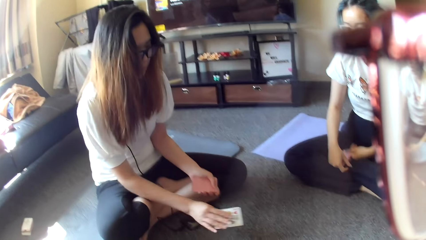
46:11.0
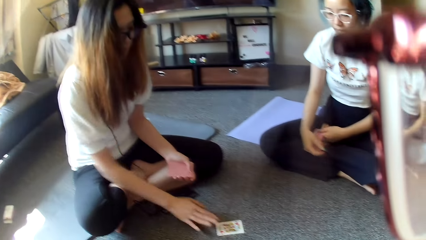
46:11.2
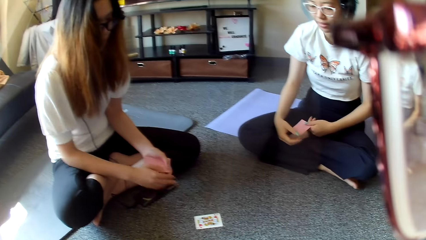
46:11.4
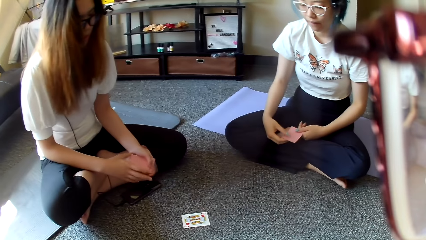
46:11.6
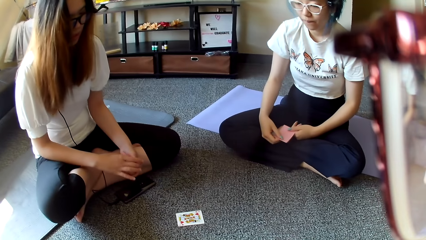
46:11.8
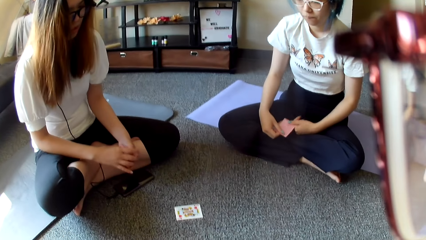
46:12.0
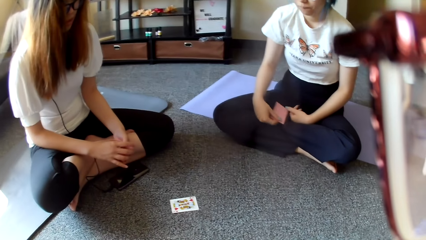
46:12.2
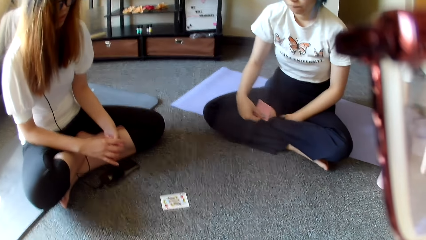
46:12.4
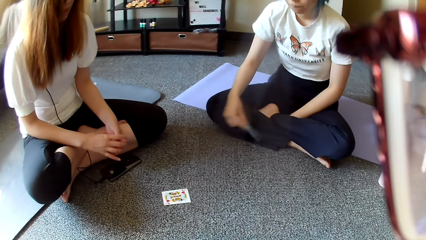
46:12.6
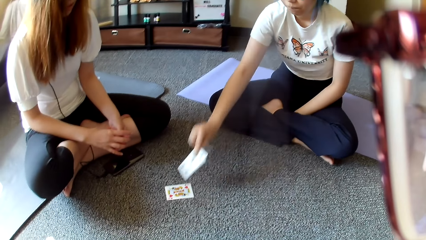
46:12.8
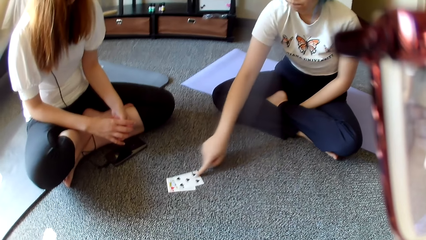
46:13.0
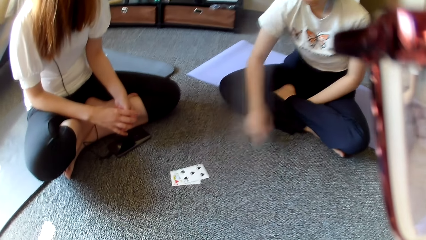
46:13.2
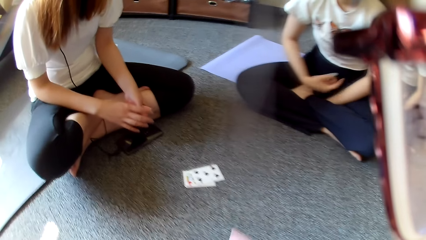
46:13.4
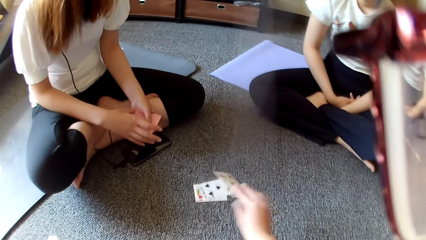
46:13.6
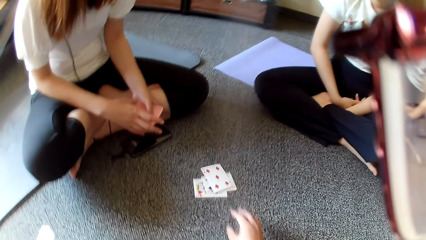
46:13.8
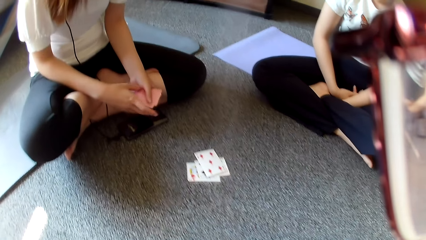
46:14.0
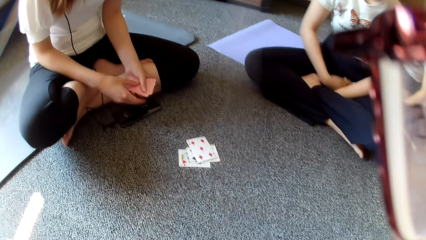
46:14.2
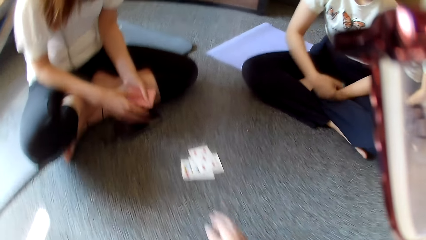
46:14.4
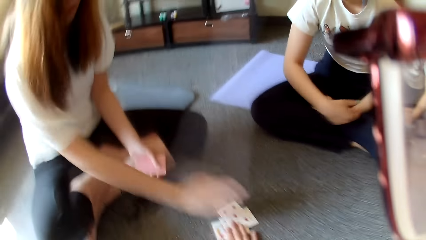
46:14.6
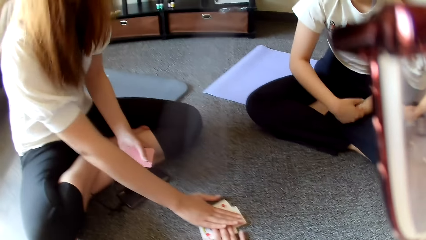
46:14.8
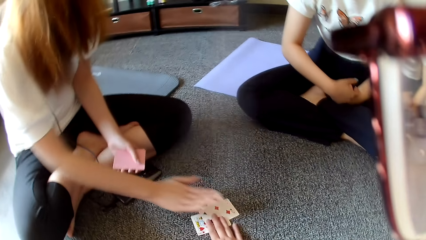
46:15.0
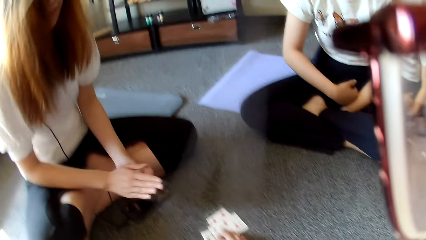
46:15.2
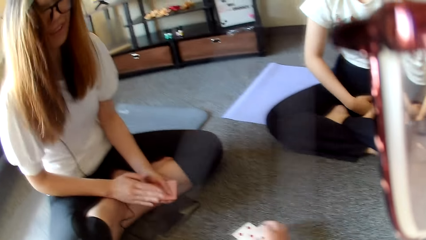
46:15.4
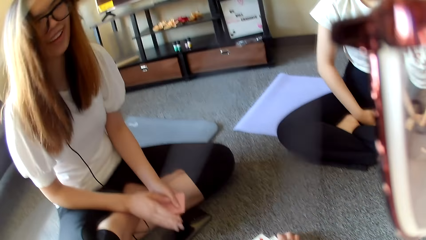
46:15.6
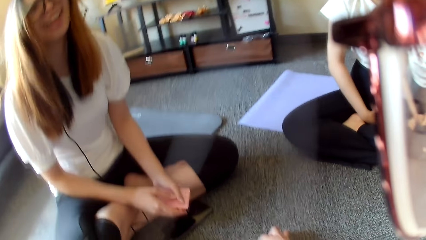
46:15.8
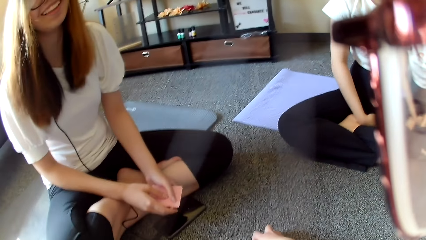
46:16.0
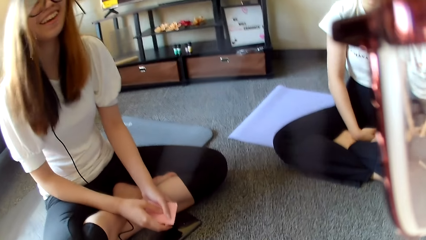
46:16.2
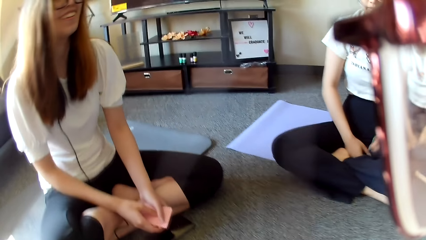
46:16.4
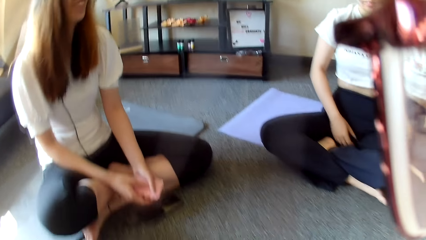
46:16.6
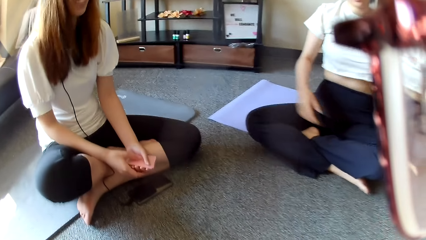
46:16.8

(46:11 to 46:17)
A woman places a card on the floor and plays poker. Another woman plays poker and places a card on the floor. The camera wearer places a card on the floor and plays poker. The first woman holds the cards. The camera wearer taps on the floor.

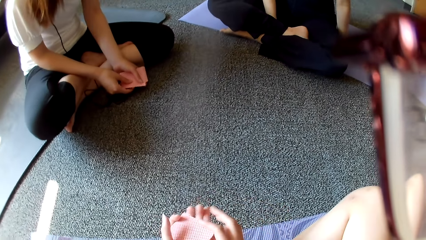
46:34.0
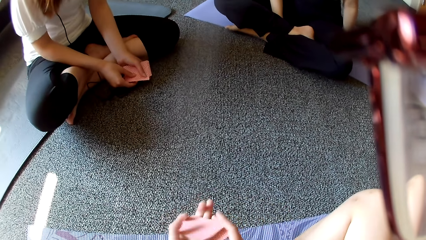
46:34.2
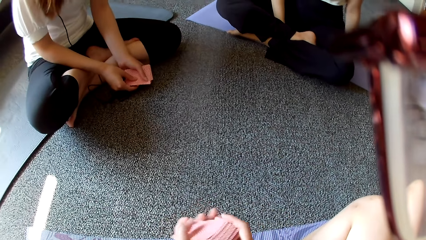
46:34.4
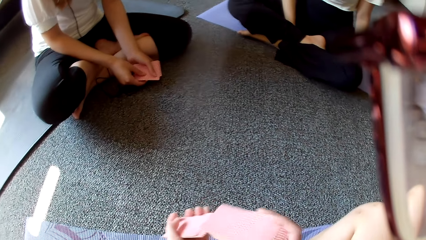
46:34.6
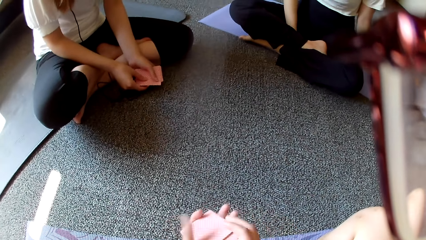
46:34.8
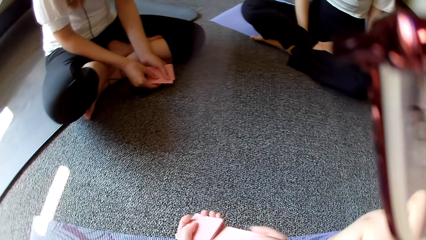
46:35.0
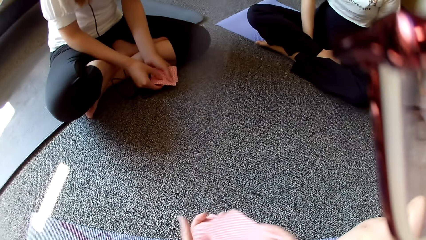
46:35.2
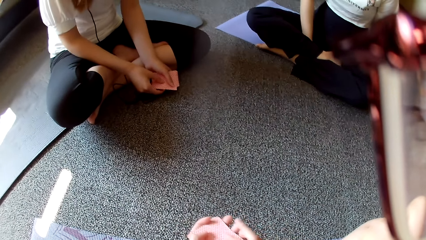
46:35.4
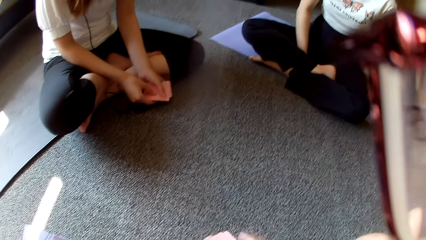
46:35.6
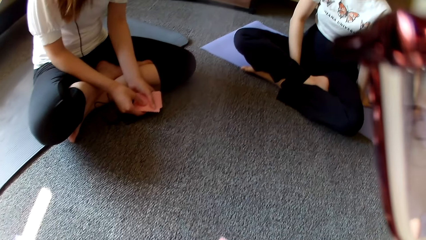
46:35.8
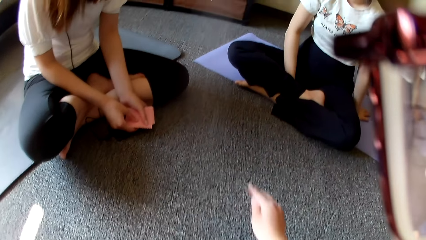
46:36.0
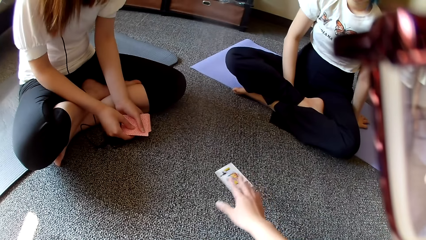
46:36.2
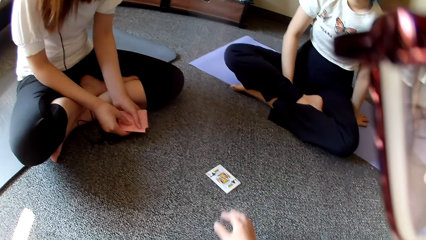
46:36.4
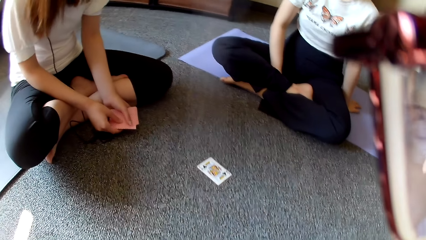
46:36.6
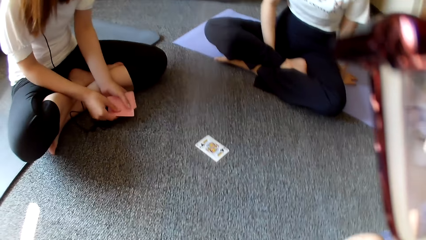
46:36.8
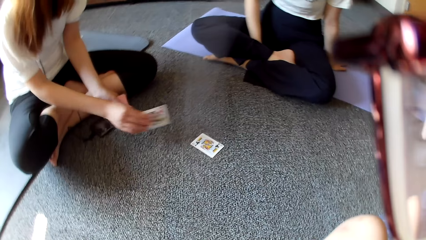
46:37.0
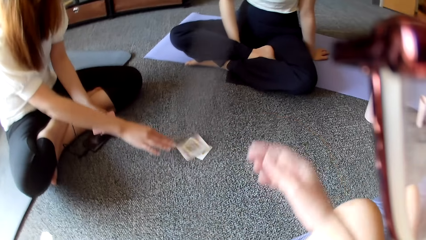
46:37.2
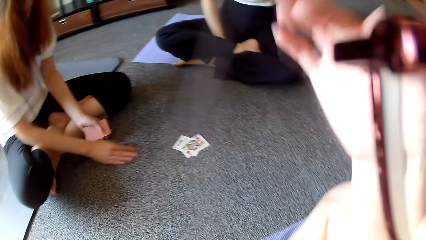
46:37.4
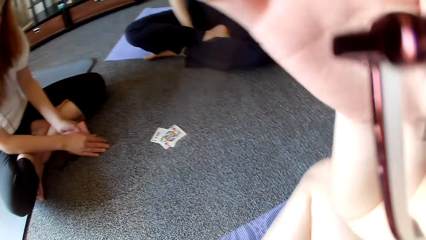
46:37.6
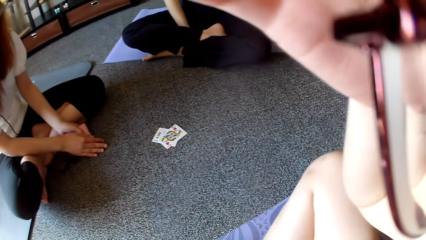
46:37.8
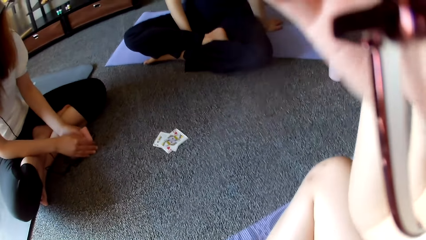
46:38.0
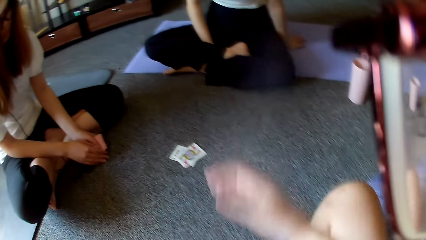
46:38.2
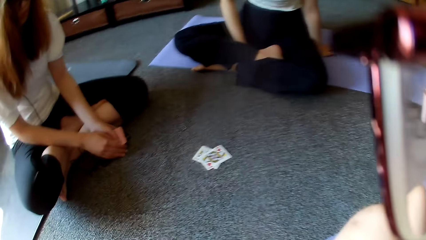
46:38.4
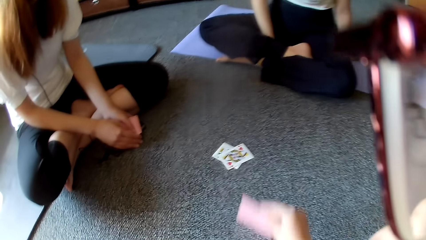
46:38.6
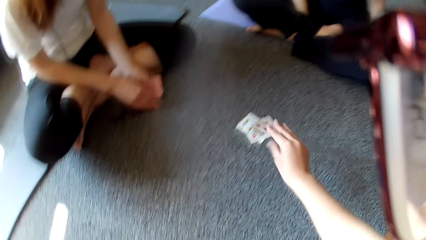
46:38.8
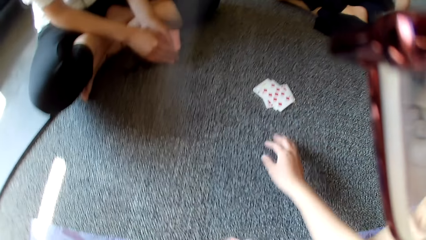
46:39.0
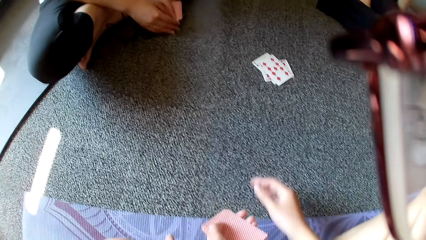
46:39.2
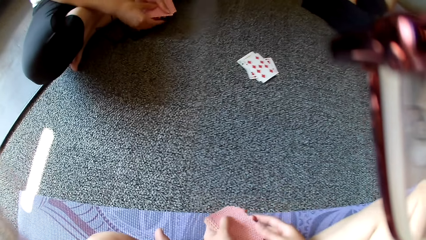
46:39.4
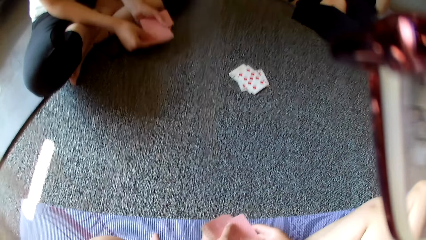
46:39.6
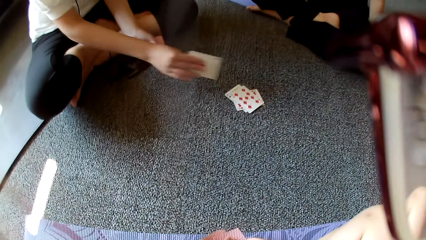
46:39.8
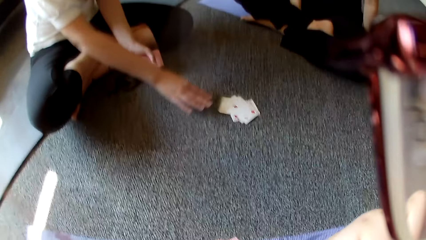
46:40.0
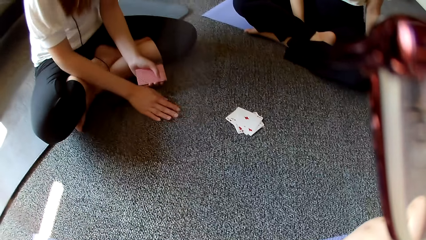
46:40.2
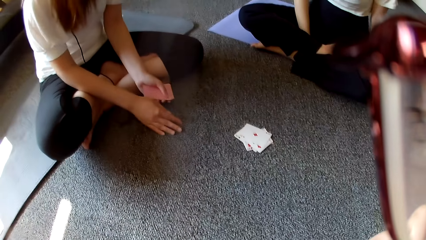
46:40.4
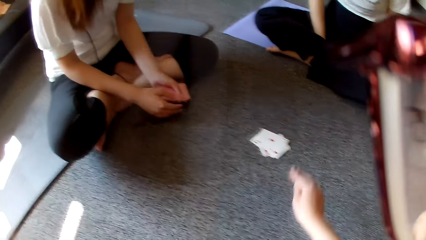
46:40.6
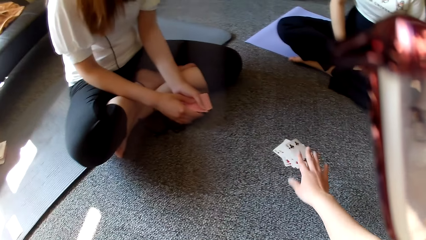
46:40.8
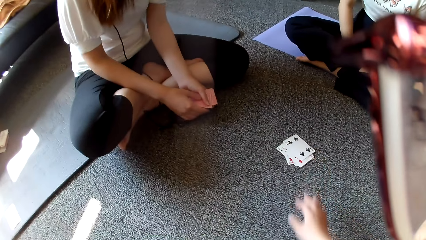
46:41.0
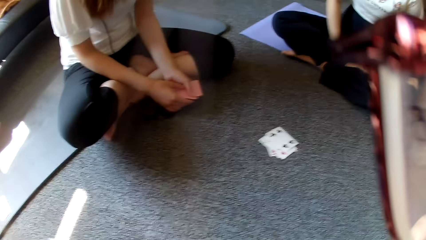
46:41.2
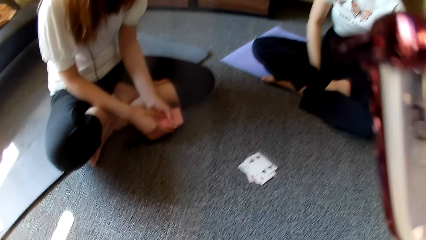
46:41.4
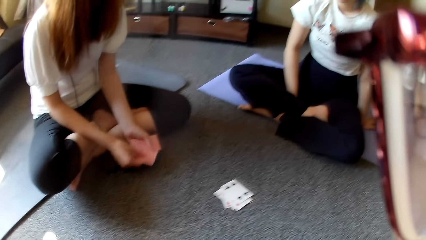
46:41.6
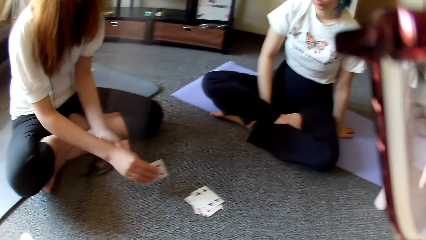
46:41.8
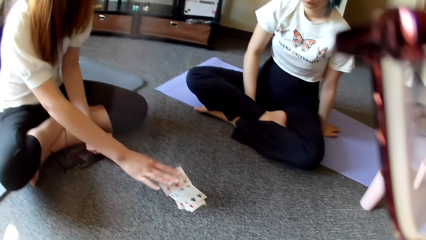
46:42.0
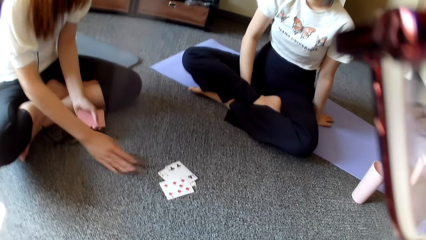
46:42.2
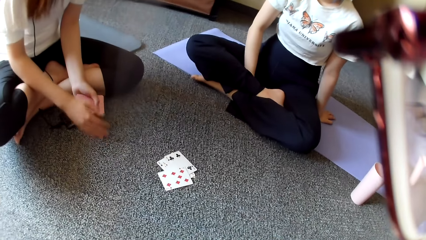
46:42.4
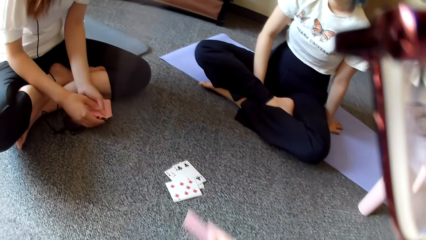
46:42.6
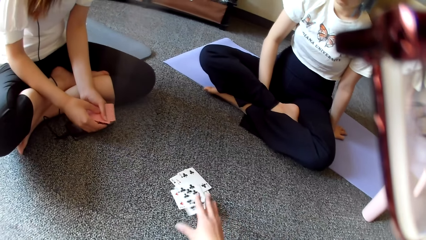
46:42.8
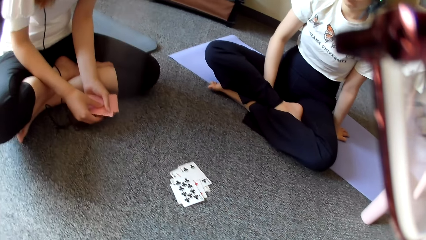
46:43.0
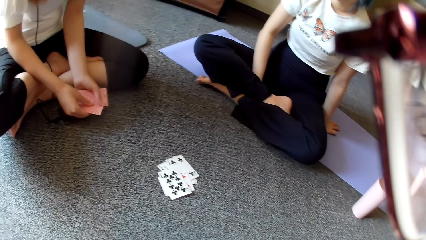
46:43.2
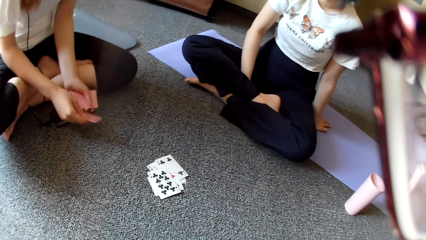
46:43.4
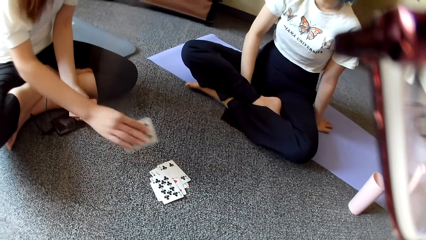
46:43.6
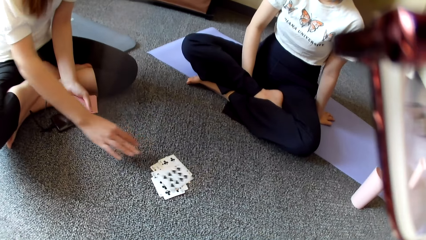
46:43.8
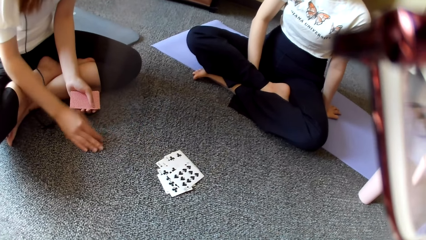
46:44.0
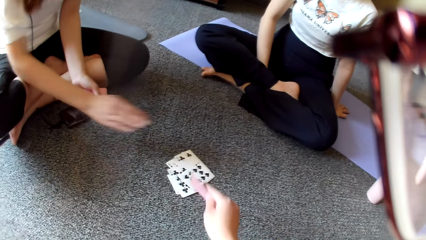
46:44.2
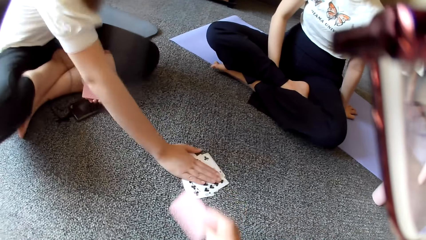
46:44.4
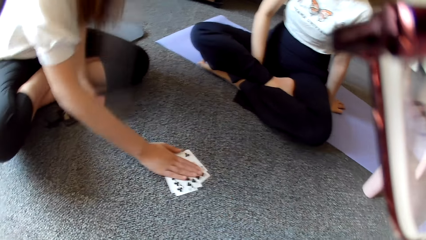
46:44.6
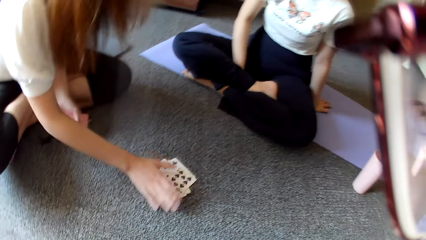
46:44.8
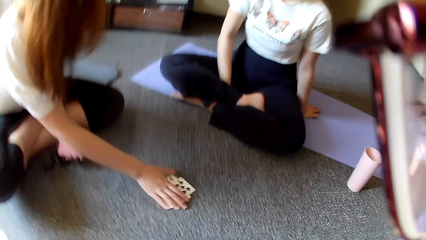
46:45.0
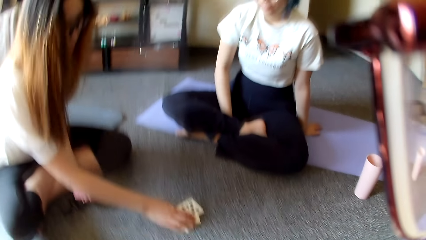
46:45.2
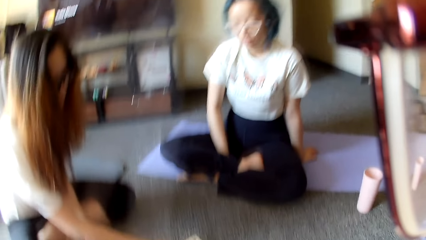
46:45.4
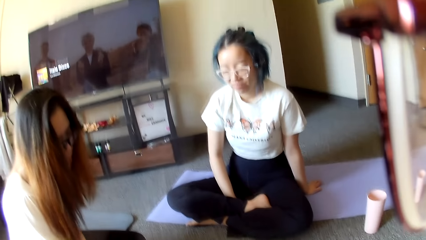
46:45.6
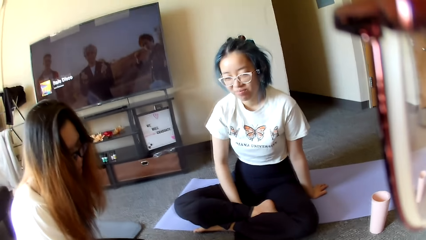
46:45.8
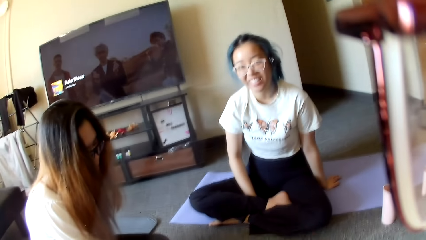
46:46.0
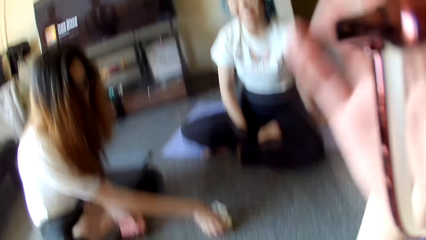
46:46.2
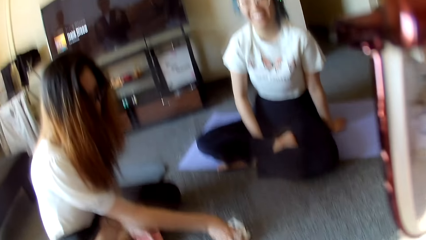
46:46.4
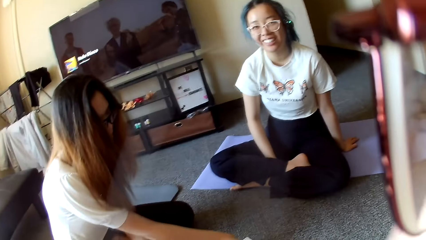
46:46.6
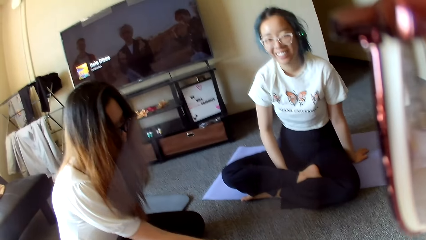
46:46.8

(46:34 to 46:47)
The camera wearer shuffles the cards, selects the cards, places a card on the floor and plays poker. A woman plays poker and places a card on the floor. The camera wearer adjusts the camera, plays poker and places a card on the floor. The woman plays poker and places a card on the floor. The camera wearer places a card on the floor and plays poker. The woman places a card on the floor and plays poker. The camera wearer places a card on the floor and plays poker. The woman plays poker and places a card on the floor. The camera wearer moves the hand. The woman taps on the cards and collects the cards on the floor. The camera wearer moves the hand.
